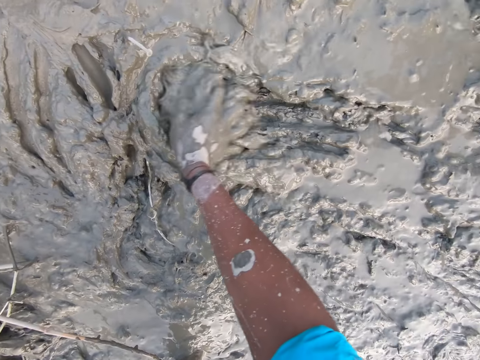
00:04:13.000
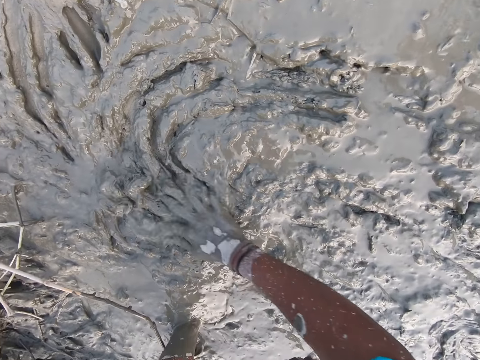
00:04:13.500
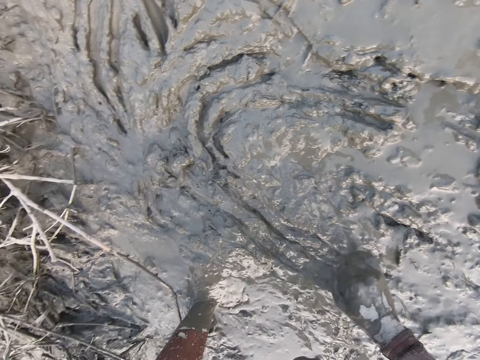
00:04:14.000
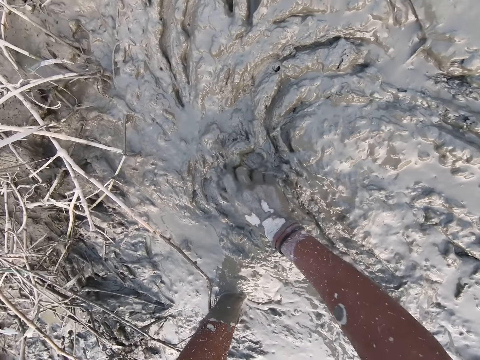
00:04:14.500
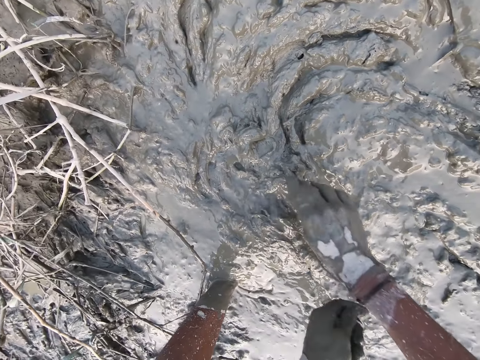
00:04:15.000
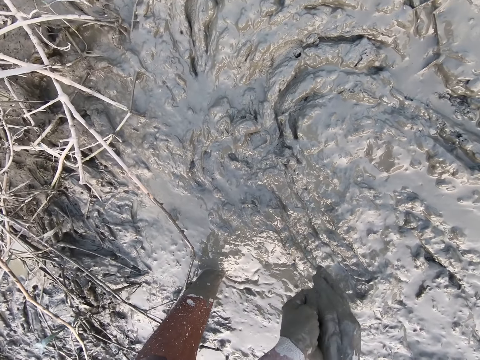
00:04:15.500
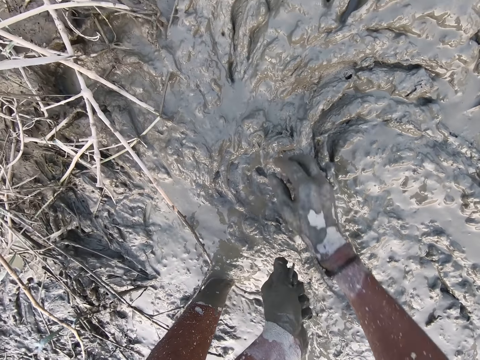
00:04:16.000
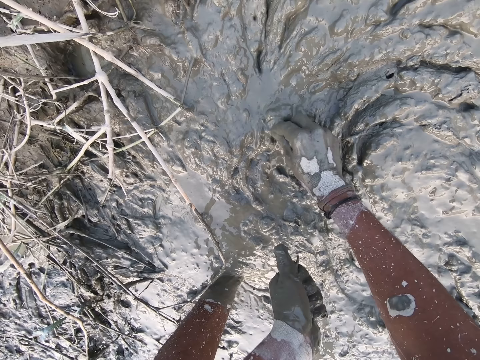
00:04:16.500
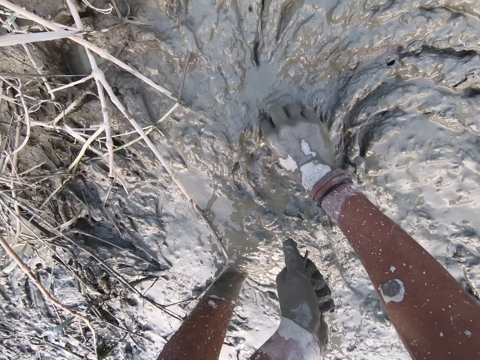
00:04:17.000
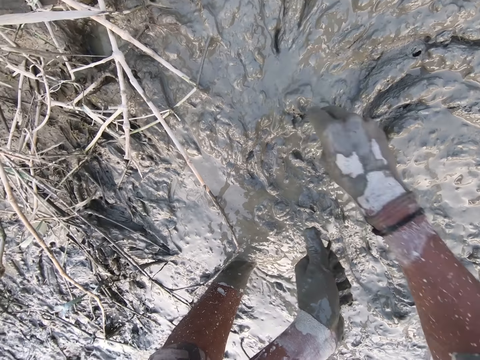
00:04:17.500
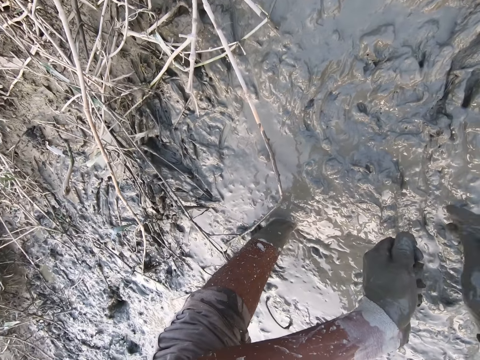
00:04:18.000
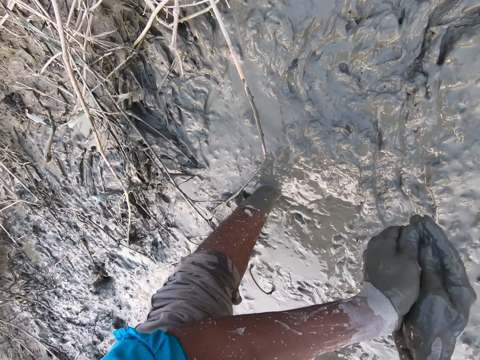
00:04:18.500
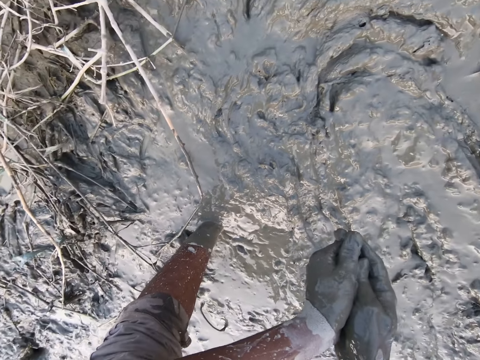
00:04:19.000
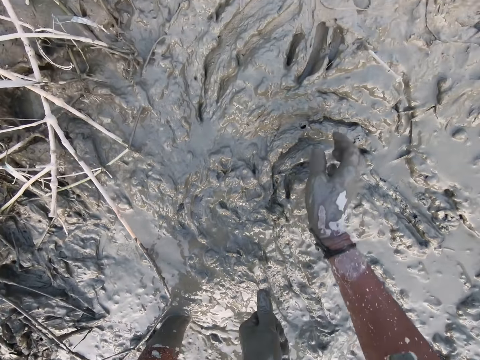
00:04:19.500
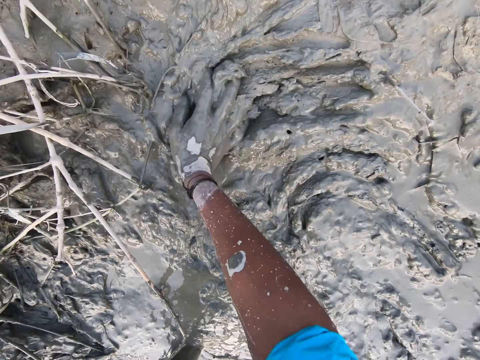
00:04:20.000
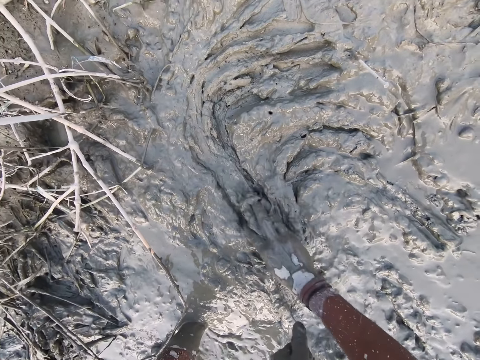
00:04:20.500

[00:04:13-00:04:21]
The camera wearer moves the mud with her right hand. She picks a silver cyprinid from the mud with her right hand. She passes the silver cyprinid from her right hand to her left hand. She holds the silver cyprinid with her left hand. She picks a silver cyprinid from the mud with her right hand. She holds the silver cyprinid with her left hand. She passes the silver cyprinid from her right hand to her left hand. She moves the mud with her right hand.

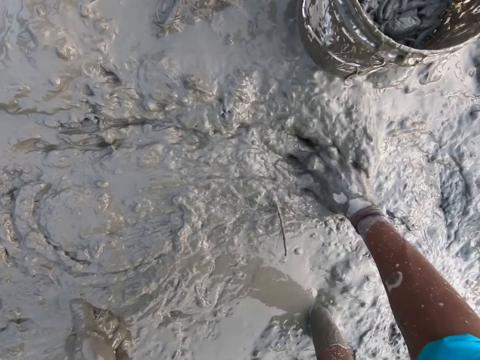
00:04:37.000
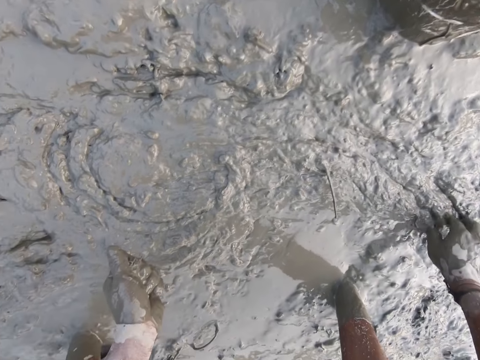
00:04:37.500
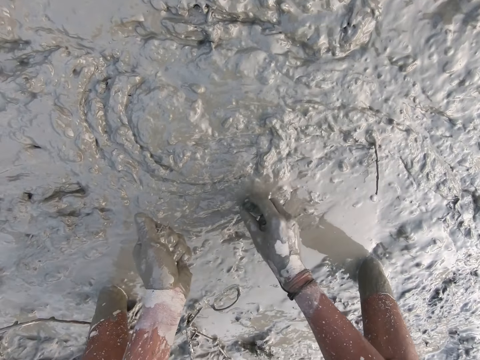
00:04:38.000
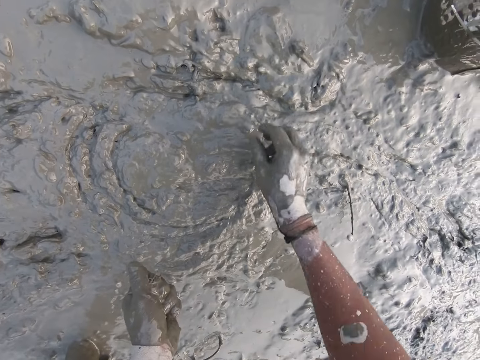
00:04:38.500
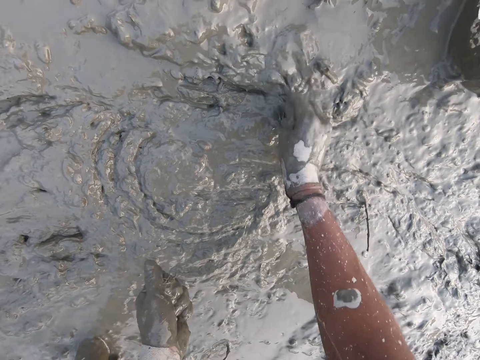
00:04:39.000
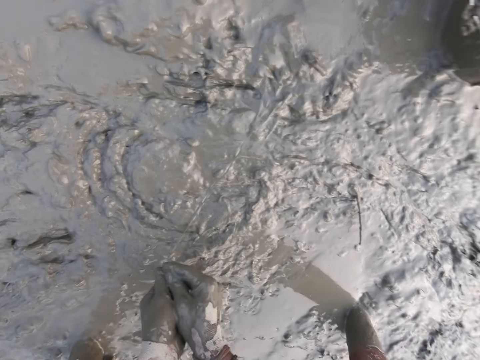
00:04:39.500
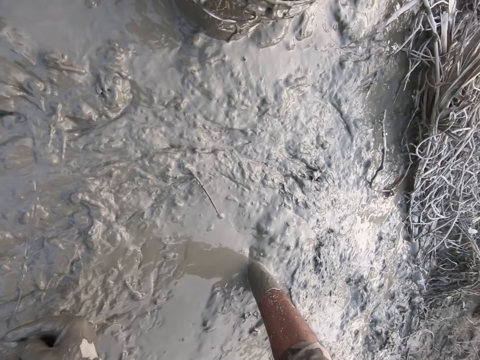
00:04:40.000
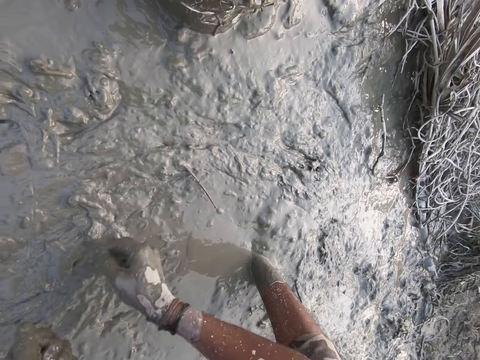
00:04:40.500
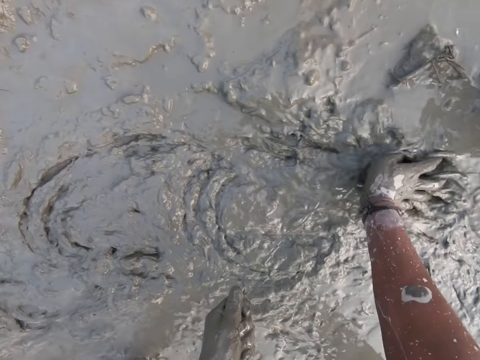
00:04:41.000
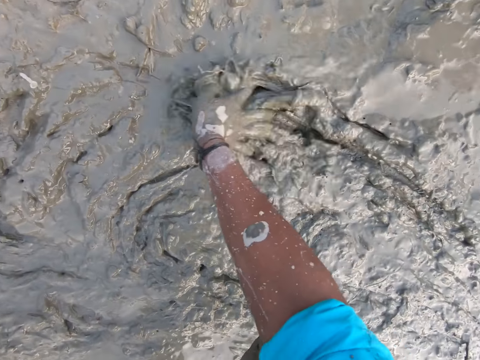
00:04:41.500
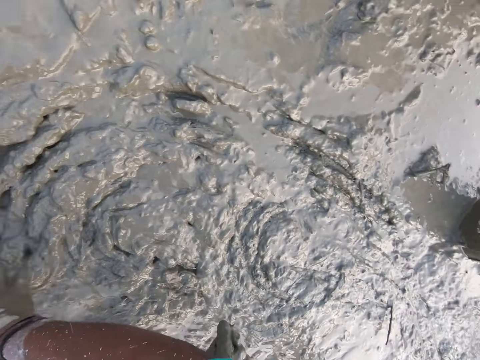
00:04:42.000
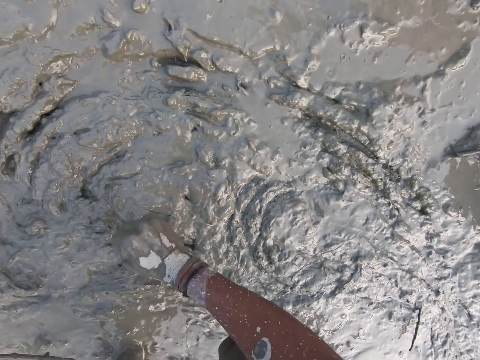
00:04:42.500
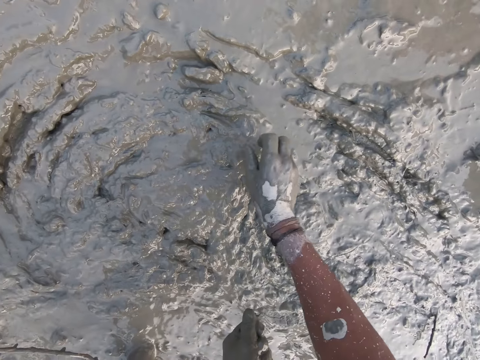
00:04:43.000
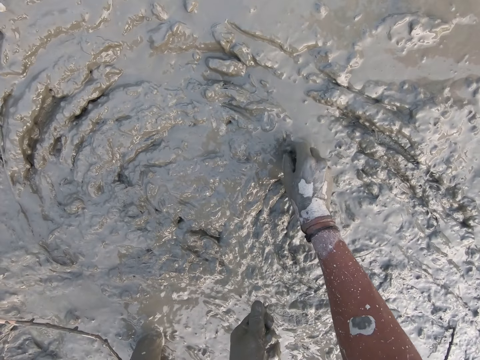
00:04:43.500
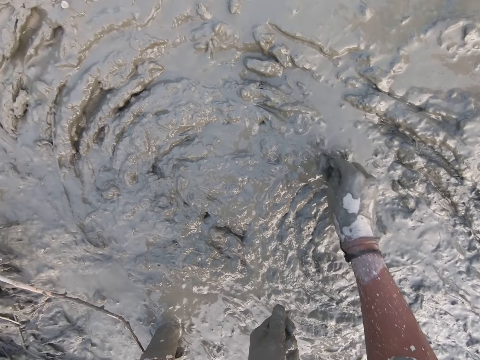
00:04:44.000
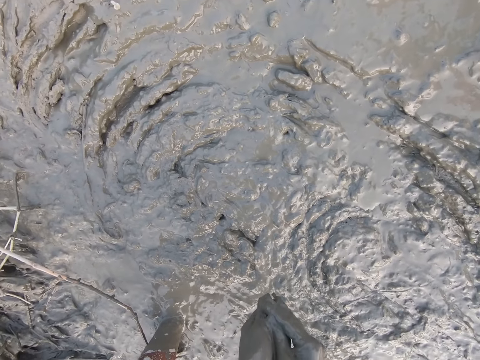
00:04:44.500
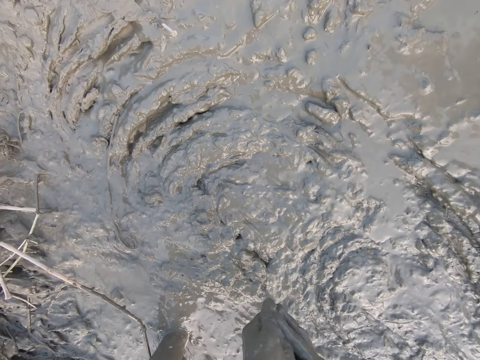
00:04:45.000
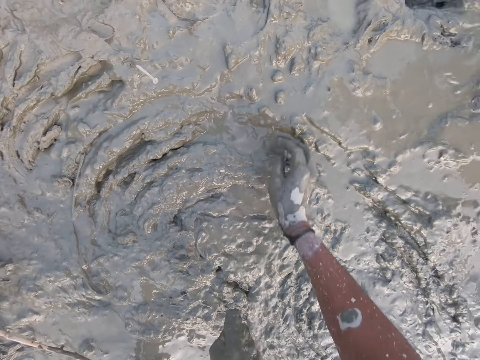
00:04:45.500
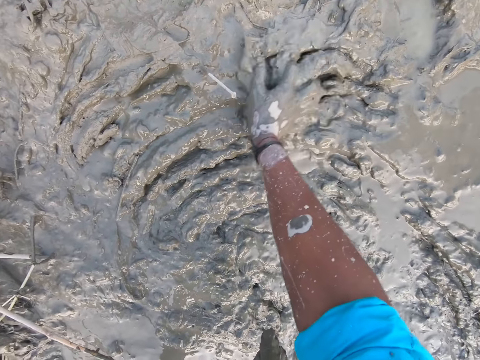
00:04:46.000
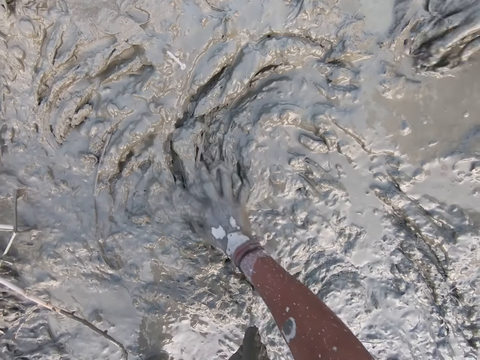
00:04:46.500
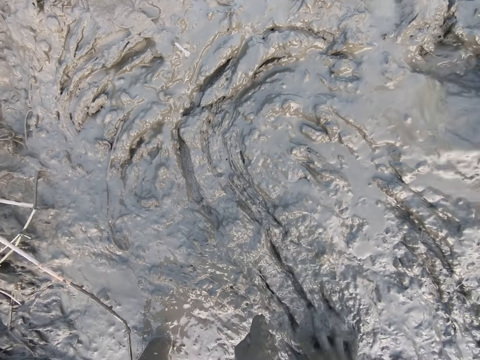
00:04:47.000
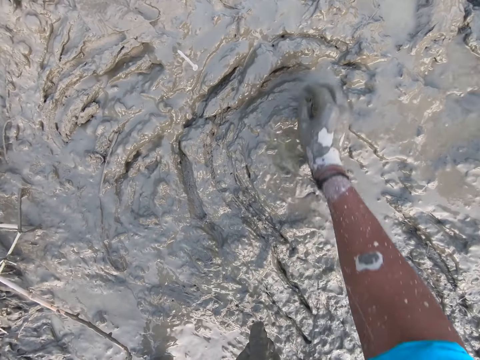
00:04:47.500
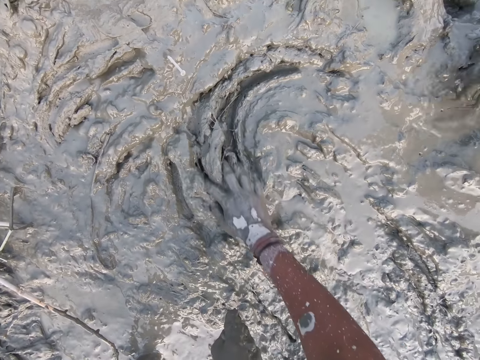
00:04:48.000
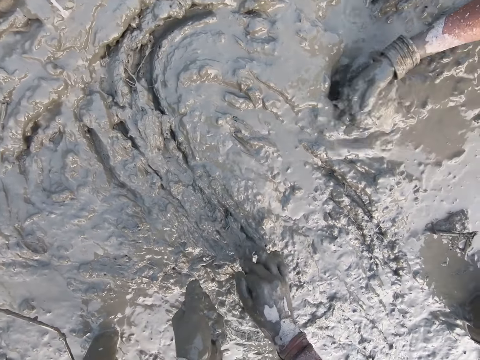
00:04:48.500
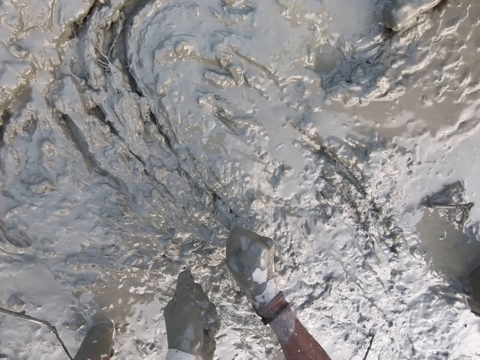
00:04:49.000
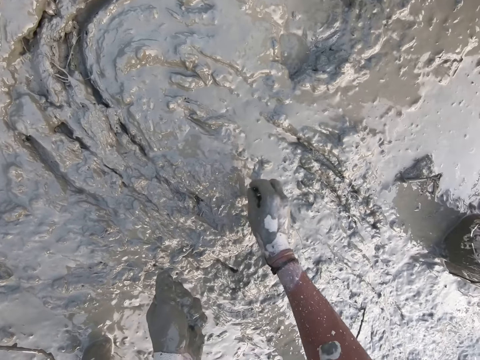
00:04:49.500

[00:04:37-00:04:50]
The camera wearer picks a silver cyprinid from the mud with her right hand. She holds the silver cyprinid with her left hand. She passes the silver cyprinid from her right hand to her left hand. She moves the mud with her right hand. She picks a silver cyprinid from the mud with her right hand. She passes the silver cyprinid from her right hand to her left hand. She holds the silver cyprinid with her left hand. She moves the mud with her right hand. A person moves mud on the ground. The person moves mud on the ground again.

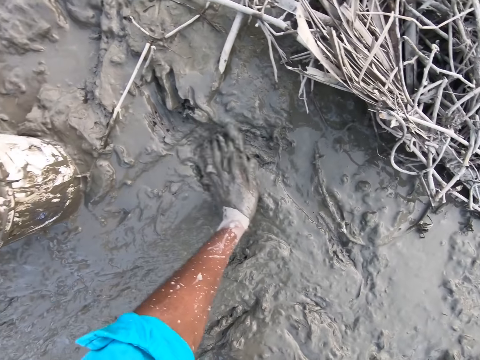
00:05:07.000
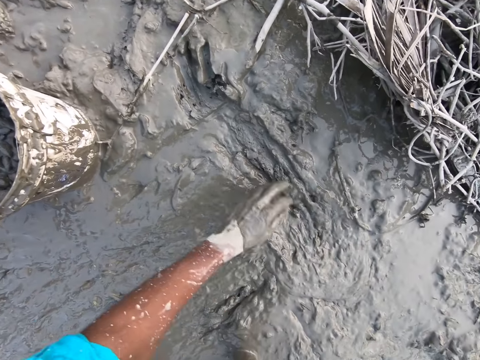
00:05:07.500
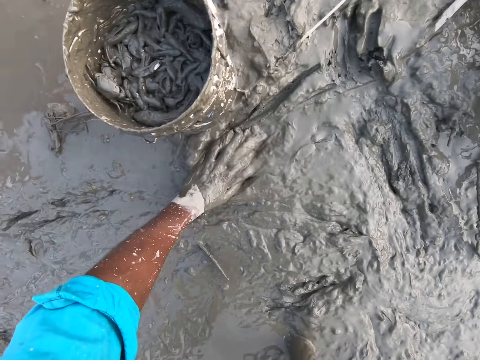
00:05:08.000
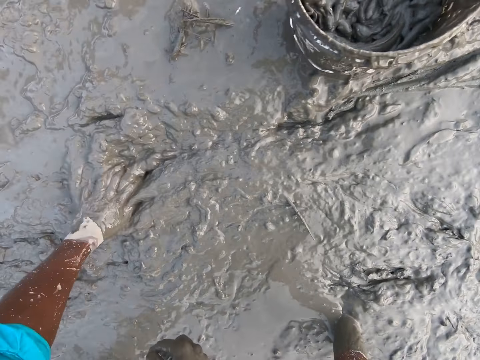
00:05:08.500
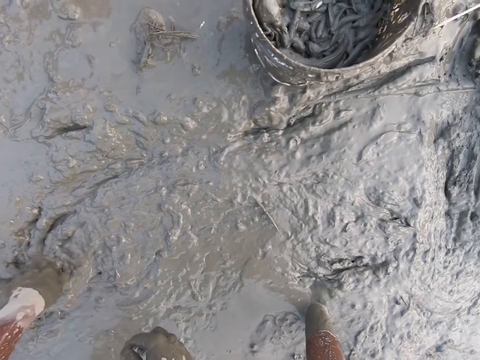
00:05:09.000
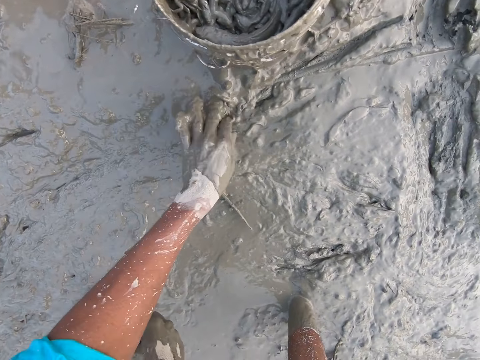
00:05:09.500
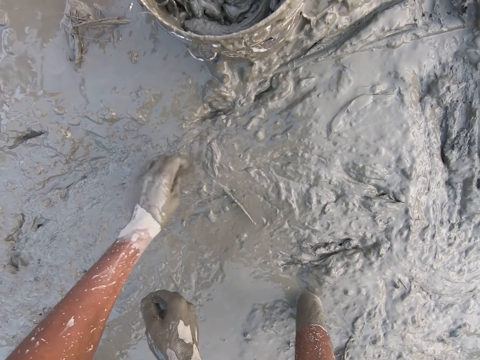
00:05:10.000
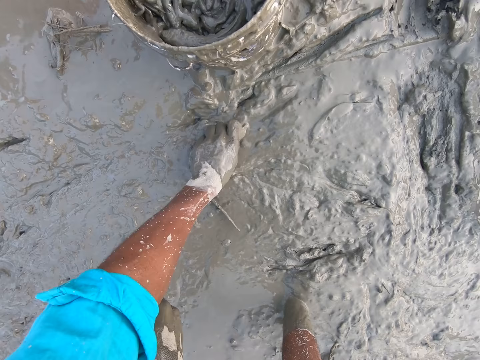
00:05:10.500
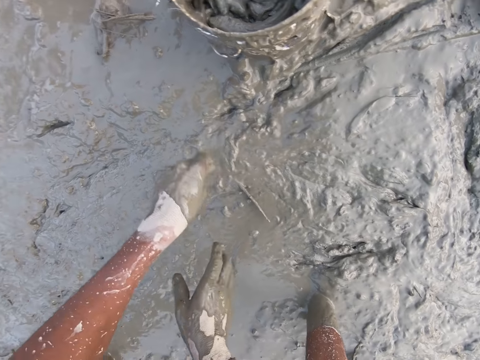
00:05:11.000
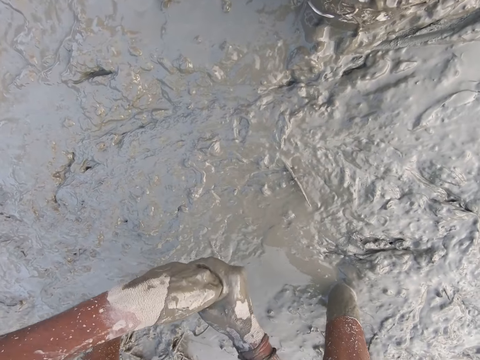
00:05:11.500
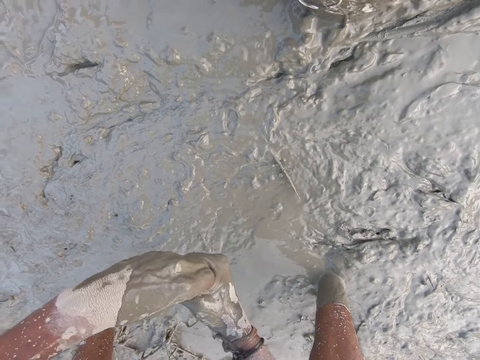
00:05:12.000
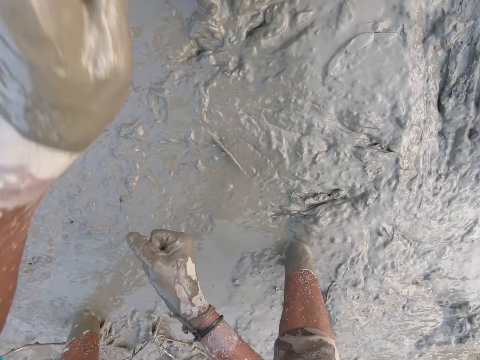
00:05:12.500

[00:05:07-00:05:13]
The camera wearer moves her left hand in the mud. She moves the mud with her right hand. She picks a silver cyprinid from the mud with her left hand. She rubs her hands together. She wipes mud from her left hand with her right hand.
